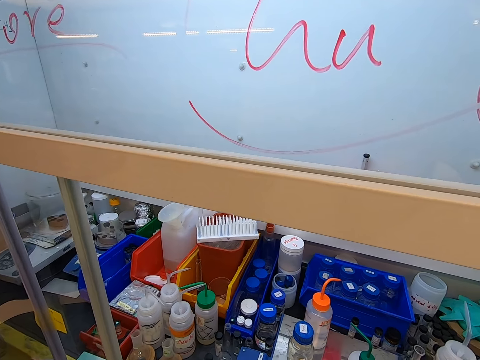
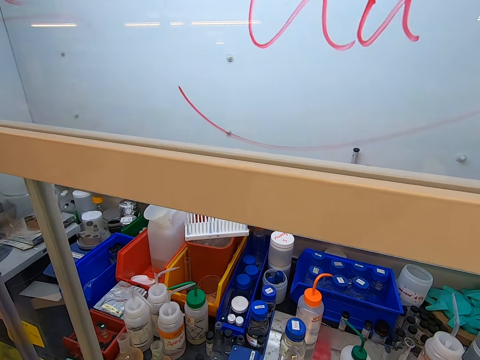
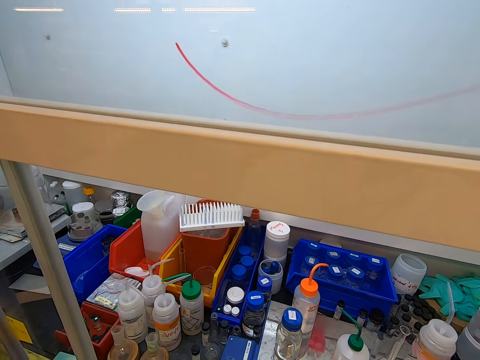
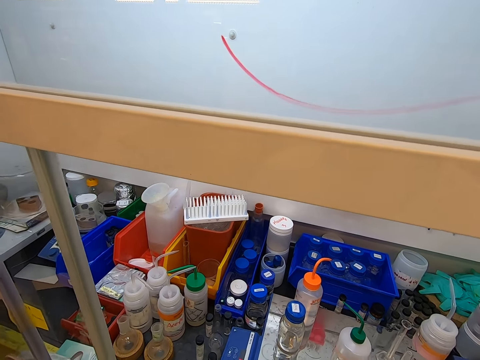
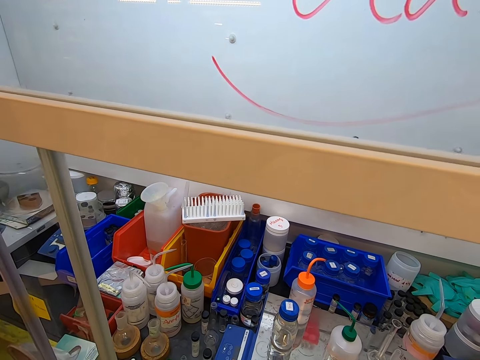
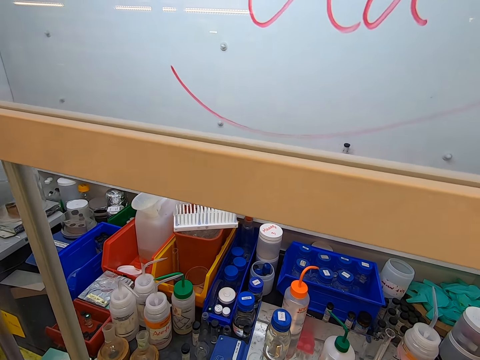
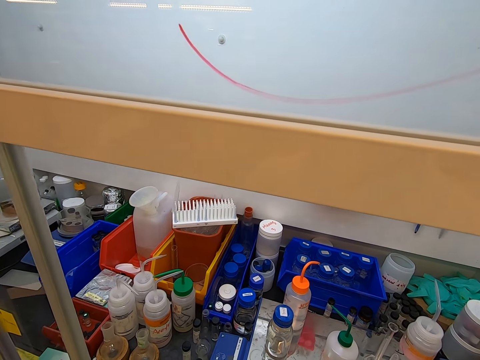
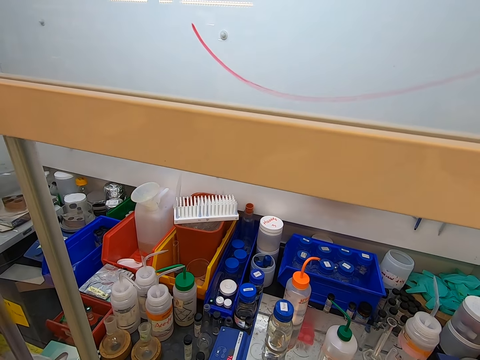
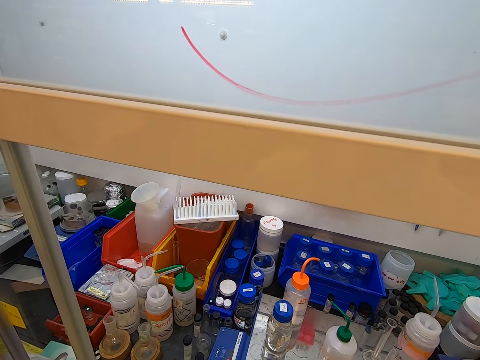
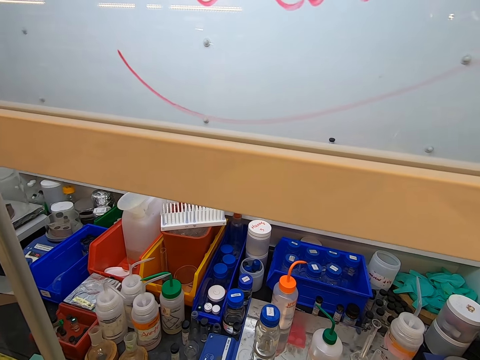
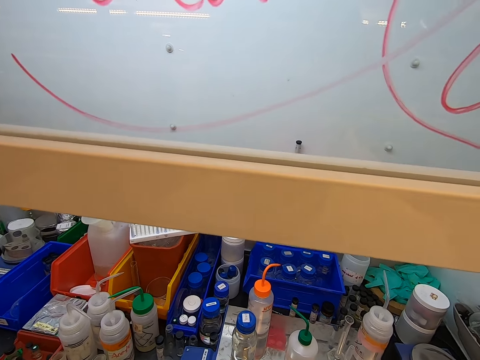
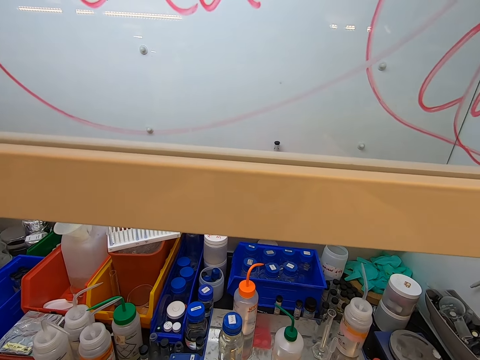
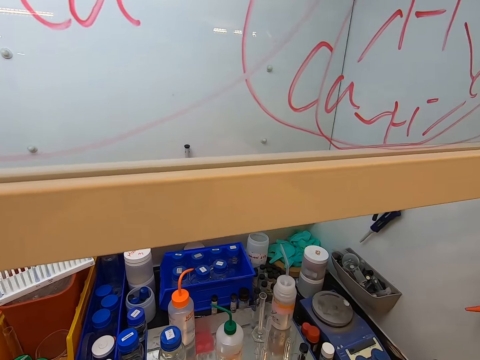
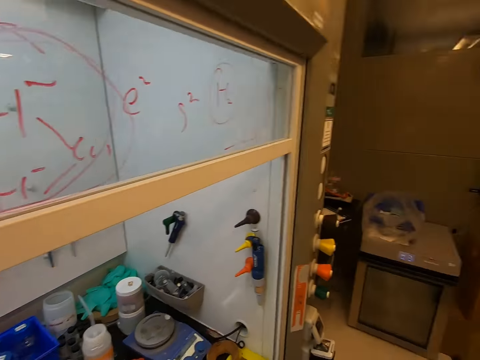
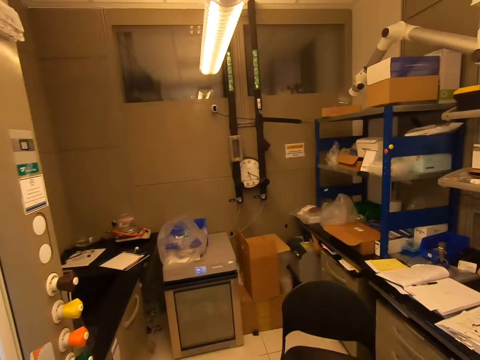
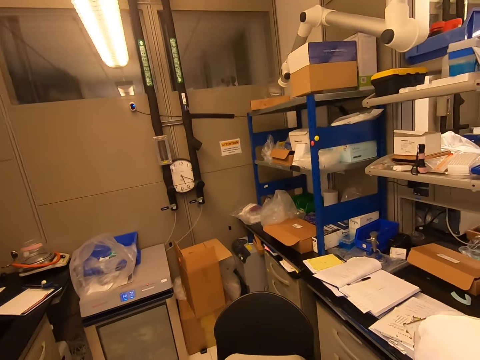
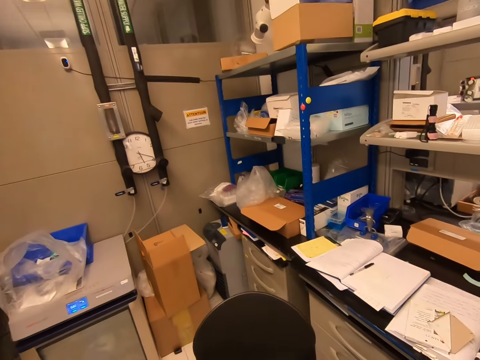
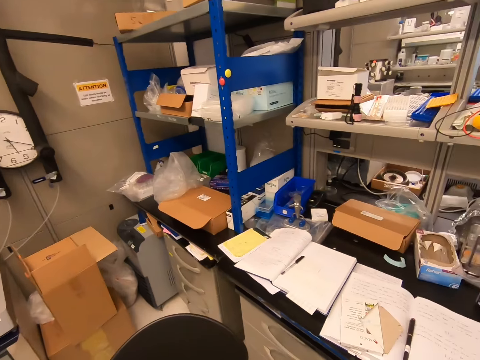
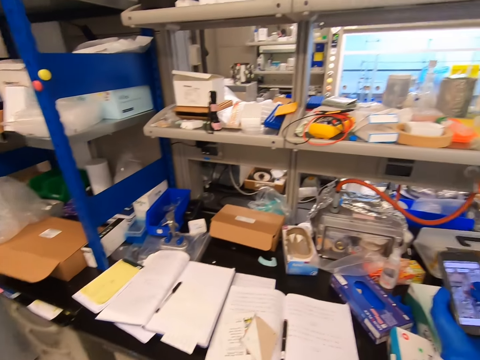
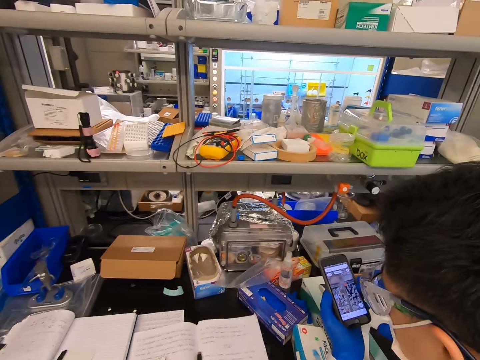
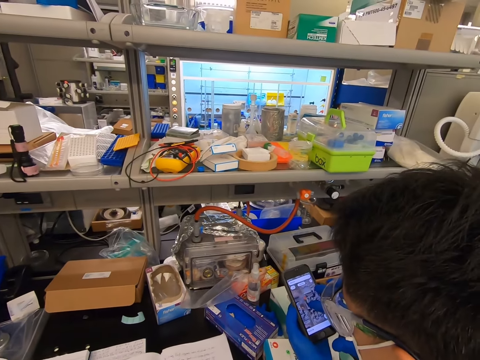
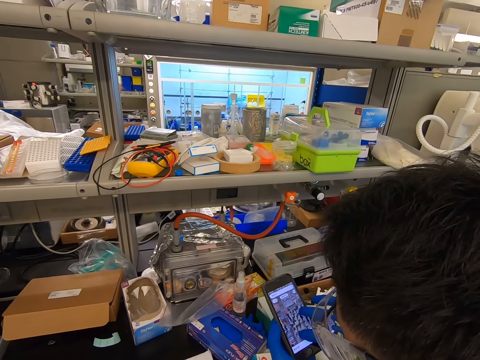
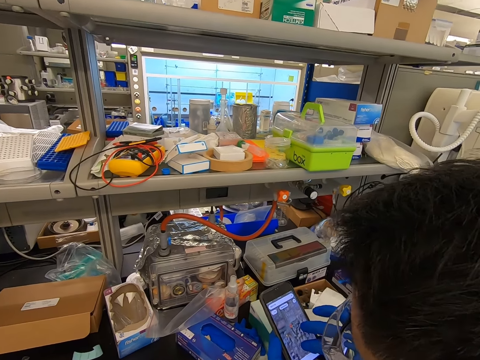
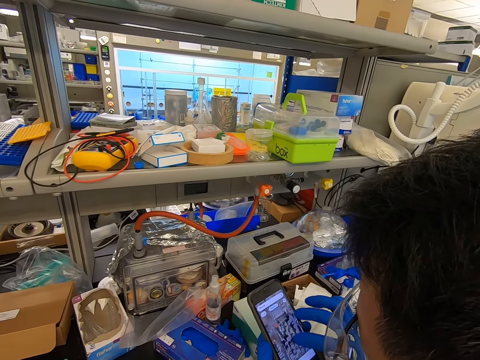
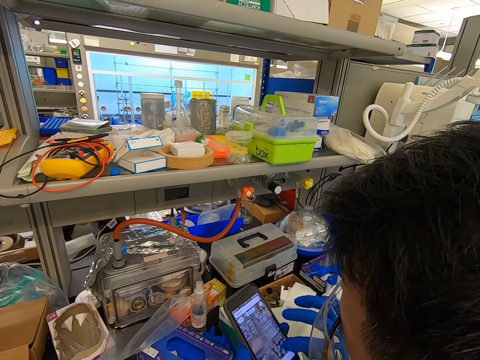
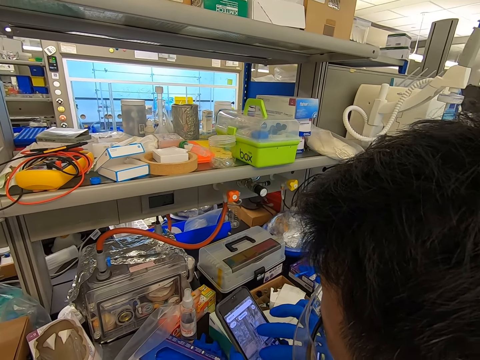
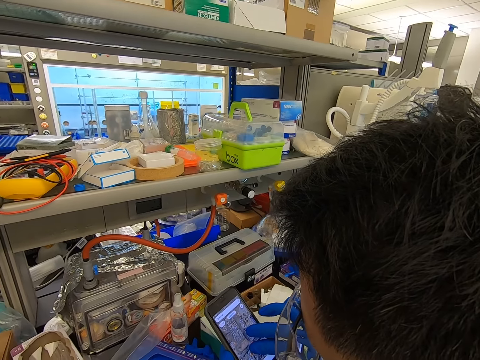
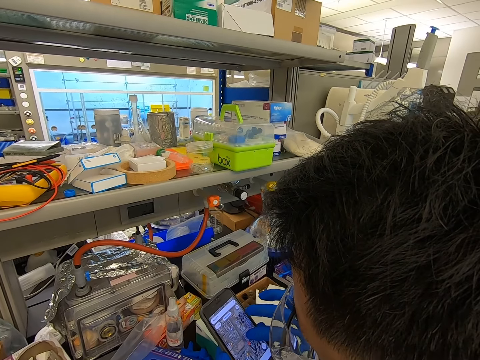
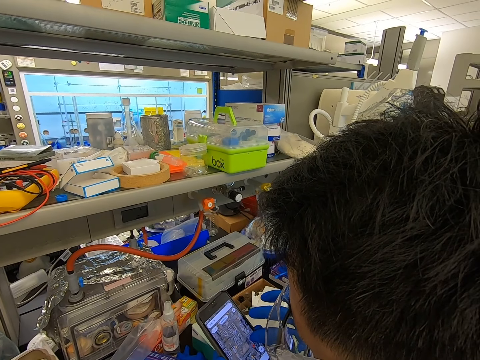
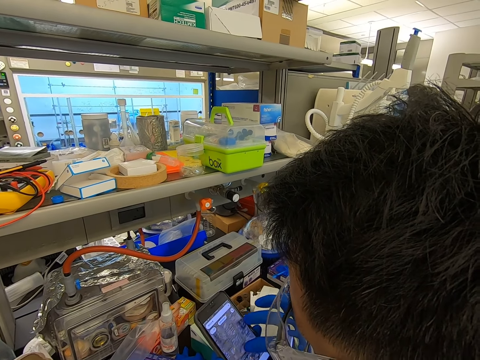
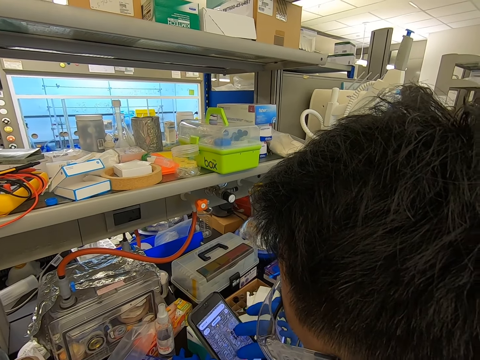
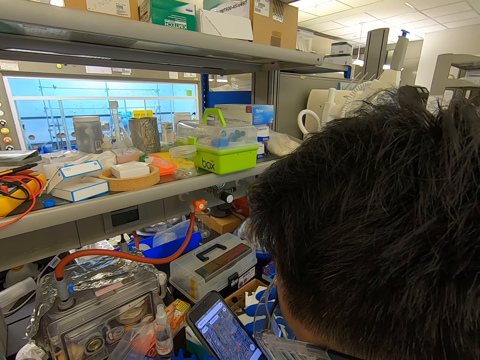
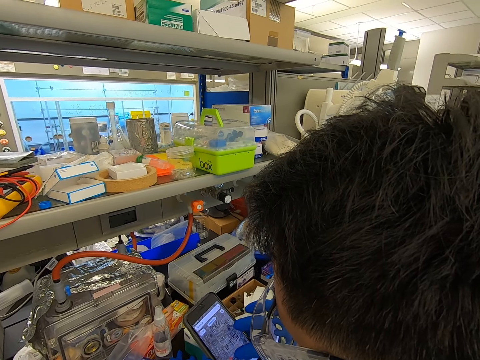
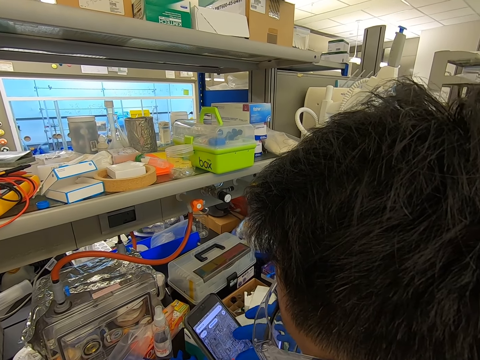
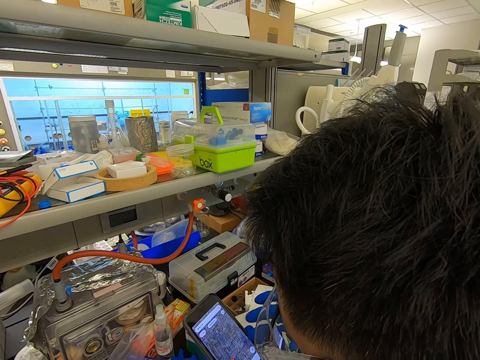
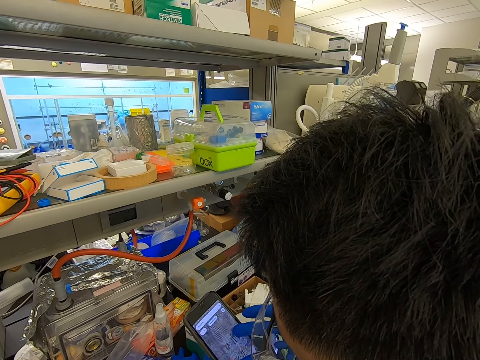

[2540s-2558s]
The camera wearer stares at the bottle. They walk back. A man dials a phone. The camera wearer looks at the man's phone.
